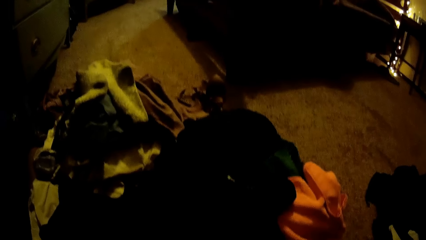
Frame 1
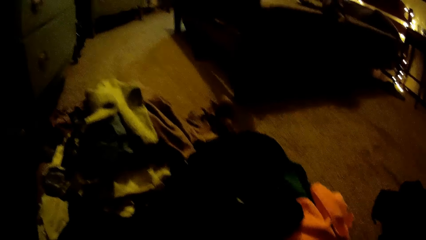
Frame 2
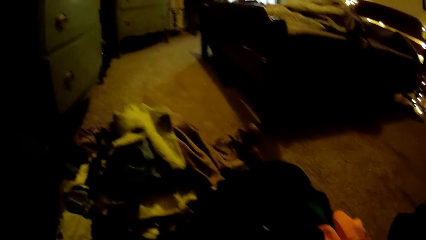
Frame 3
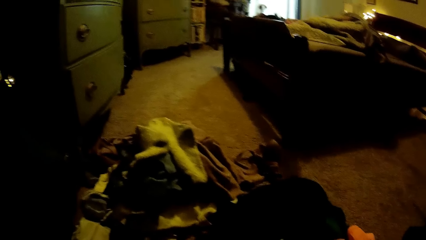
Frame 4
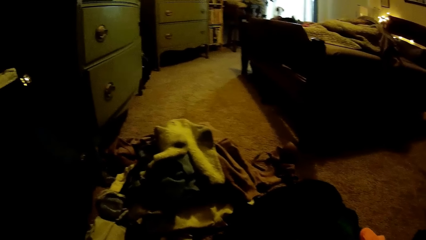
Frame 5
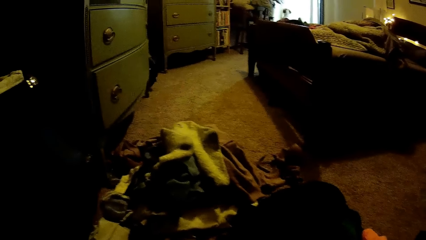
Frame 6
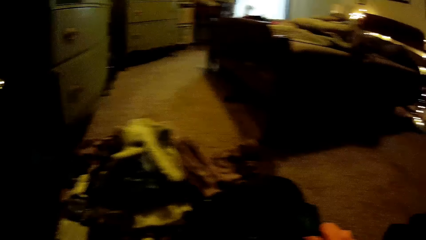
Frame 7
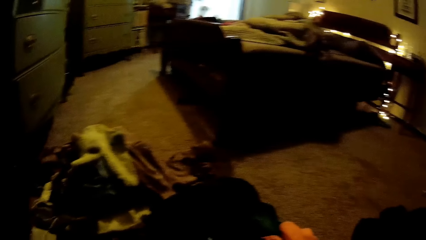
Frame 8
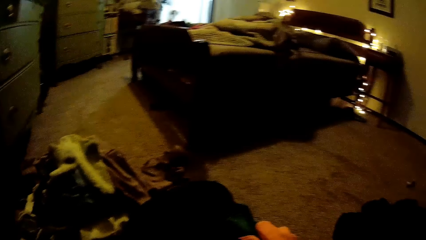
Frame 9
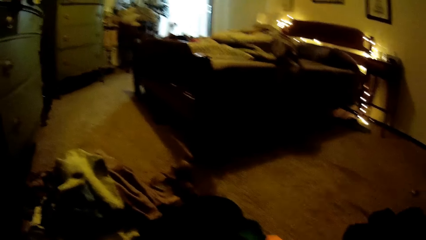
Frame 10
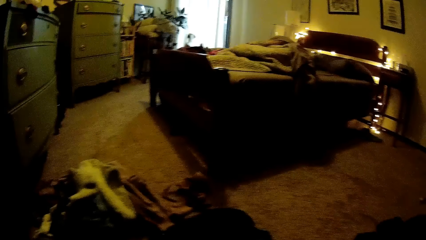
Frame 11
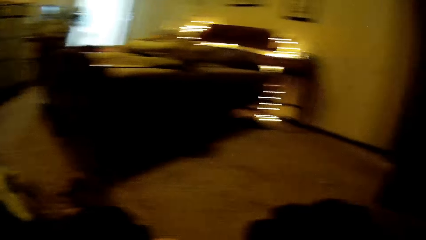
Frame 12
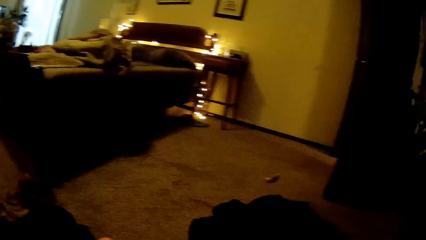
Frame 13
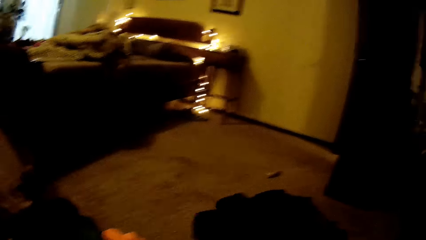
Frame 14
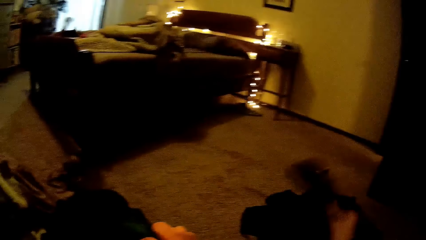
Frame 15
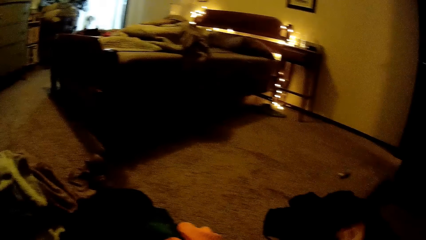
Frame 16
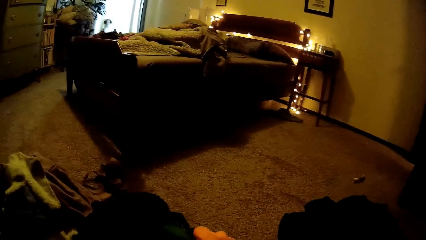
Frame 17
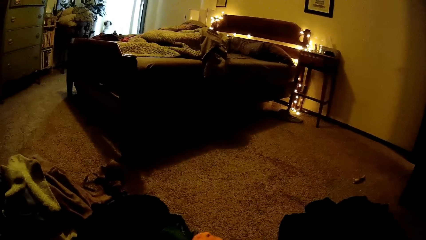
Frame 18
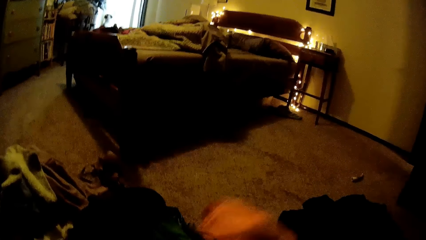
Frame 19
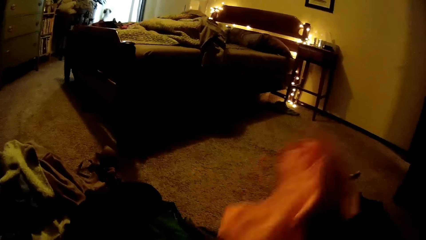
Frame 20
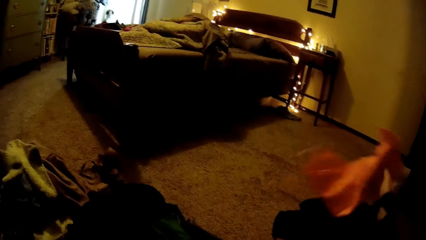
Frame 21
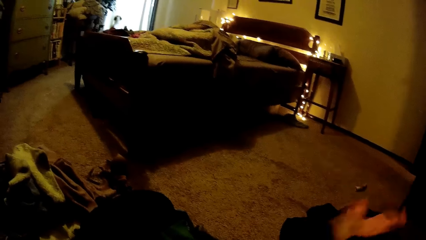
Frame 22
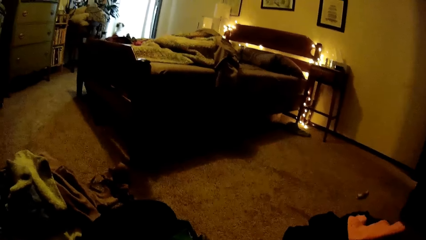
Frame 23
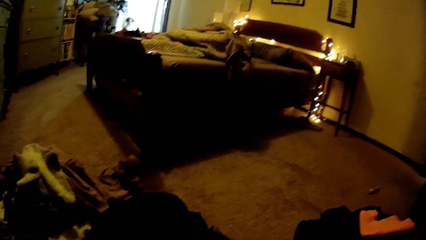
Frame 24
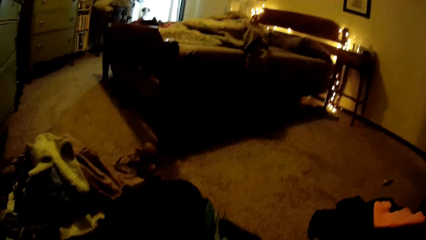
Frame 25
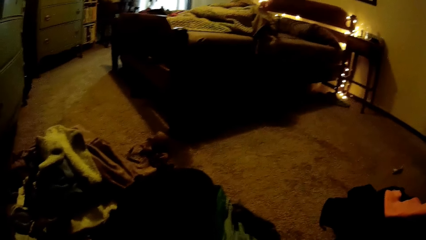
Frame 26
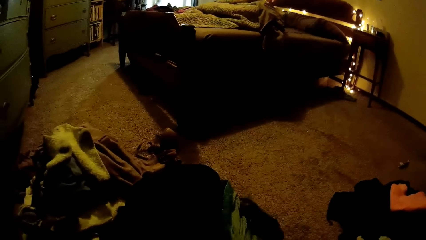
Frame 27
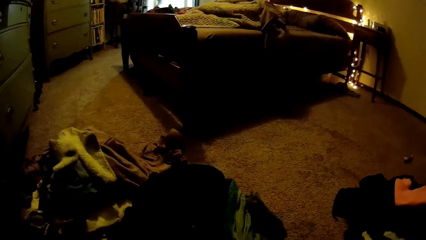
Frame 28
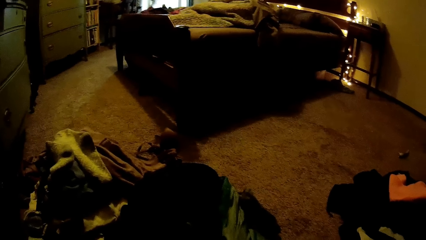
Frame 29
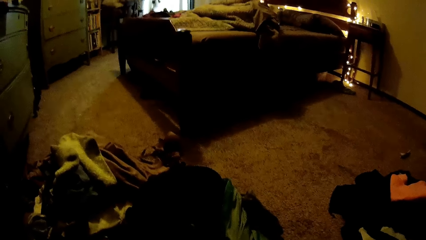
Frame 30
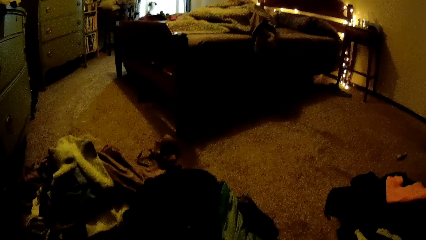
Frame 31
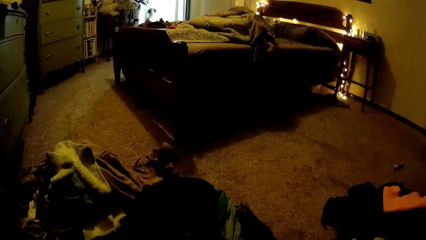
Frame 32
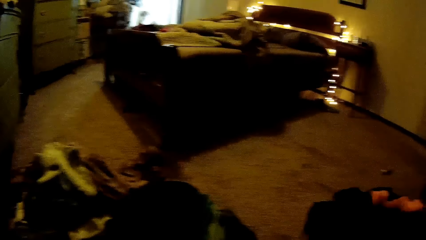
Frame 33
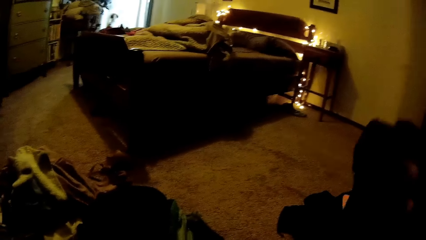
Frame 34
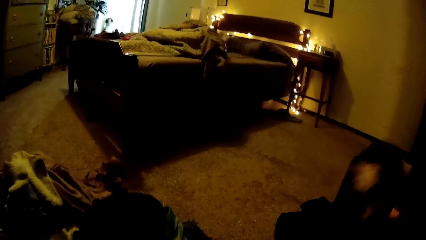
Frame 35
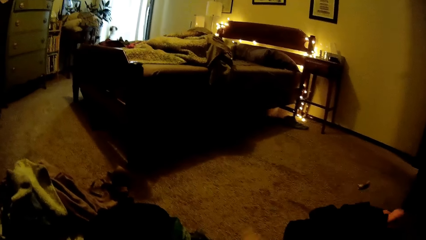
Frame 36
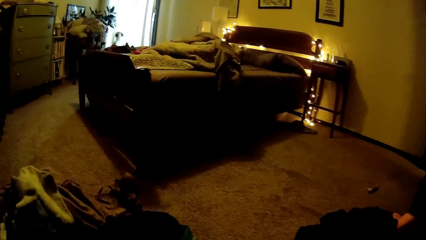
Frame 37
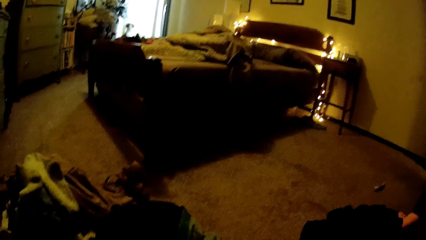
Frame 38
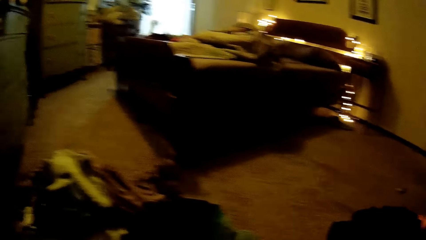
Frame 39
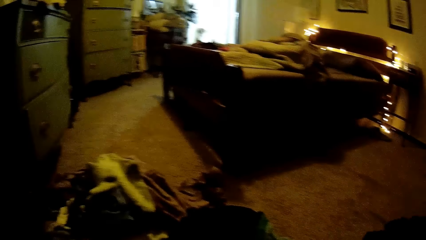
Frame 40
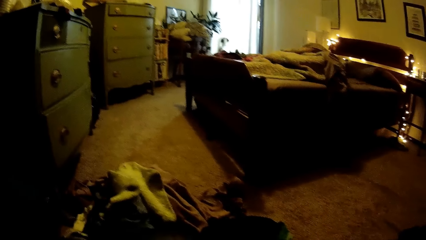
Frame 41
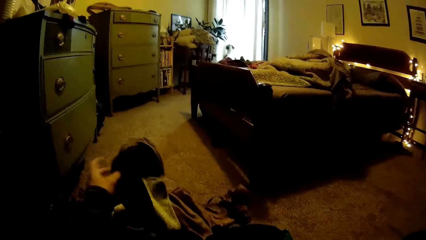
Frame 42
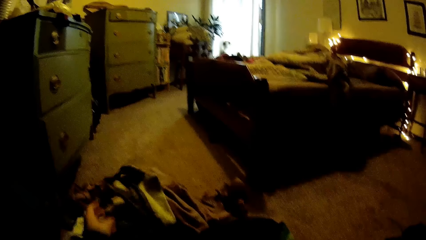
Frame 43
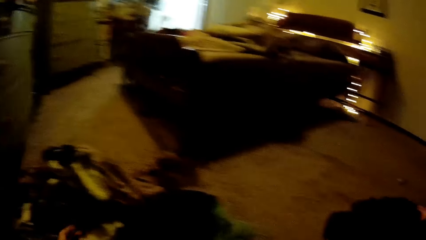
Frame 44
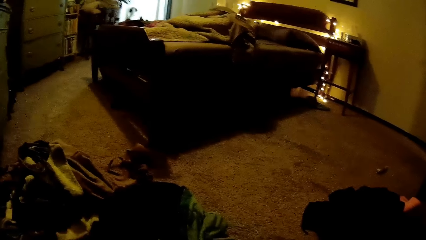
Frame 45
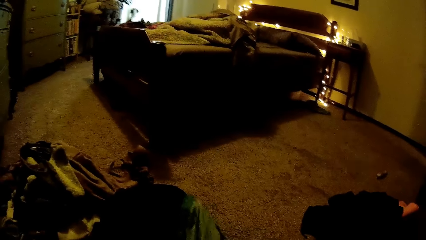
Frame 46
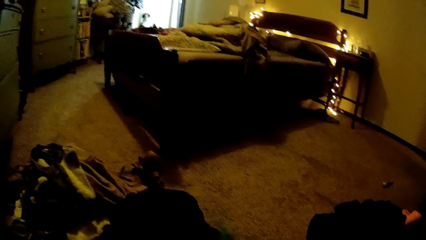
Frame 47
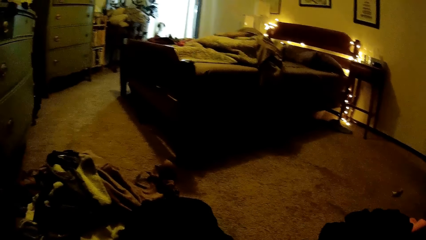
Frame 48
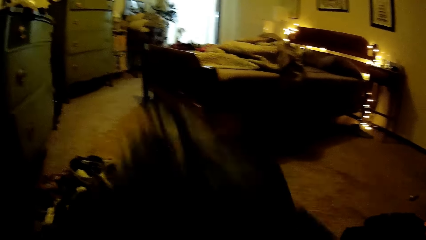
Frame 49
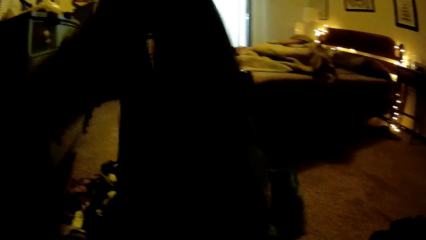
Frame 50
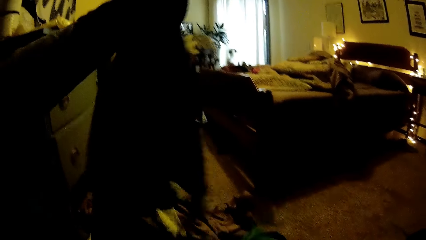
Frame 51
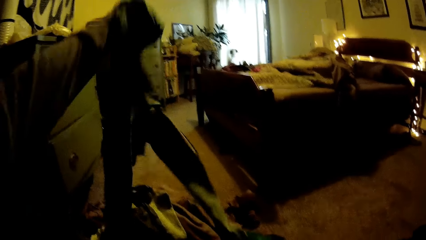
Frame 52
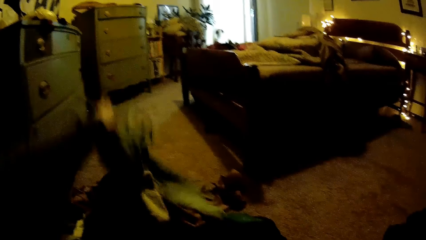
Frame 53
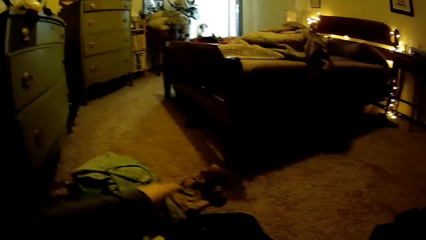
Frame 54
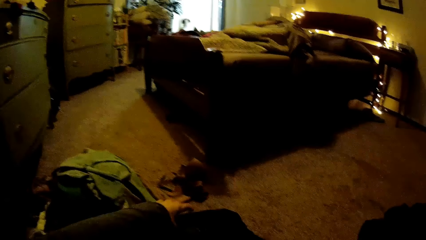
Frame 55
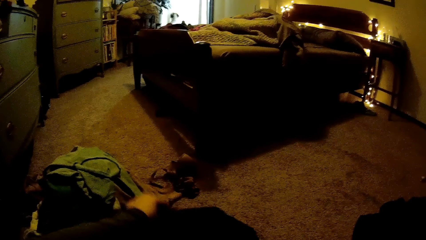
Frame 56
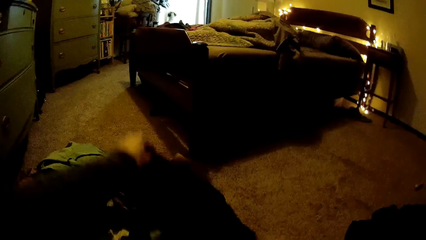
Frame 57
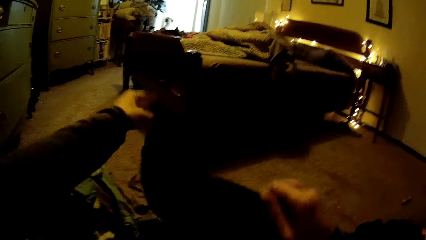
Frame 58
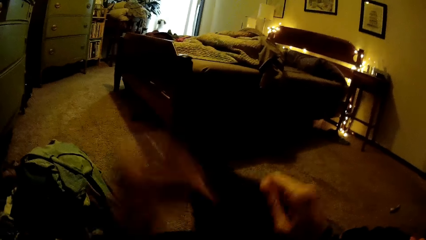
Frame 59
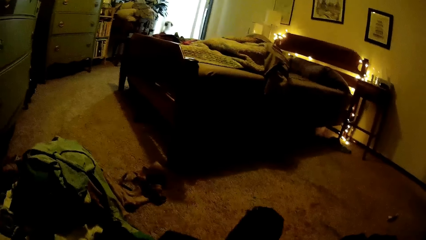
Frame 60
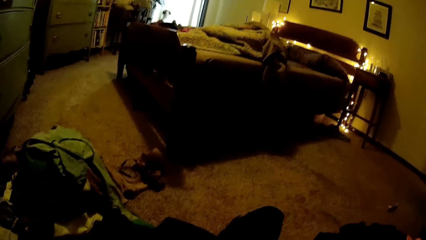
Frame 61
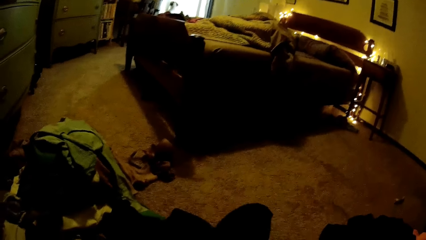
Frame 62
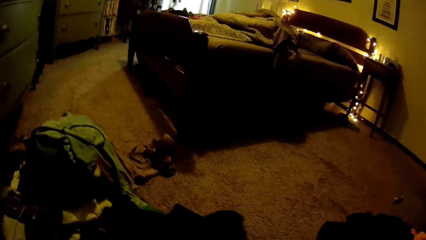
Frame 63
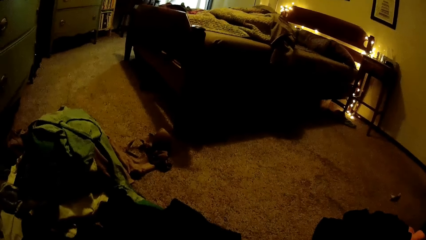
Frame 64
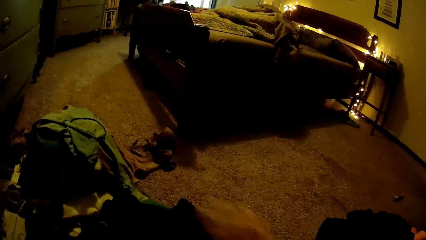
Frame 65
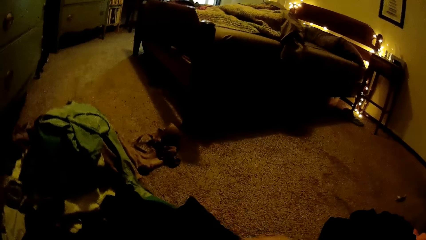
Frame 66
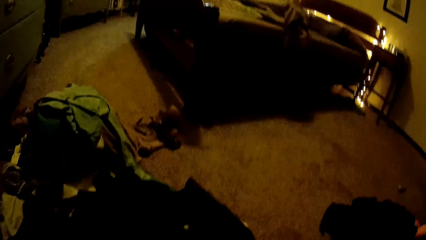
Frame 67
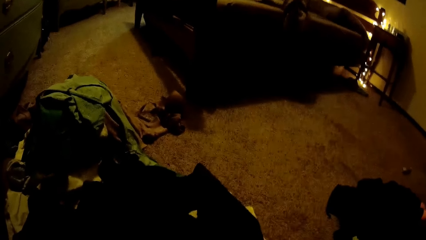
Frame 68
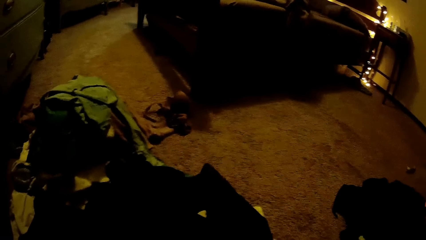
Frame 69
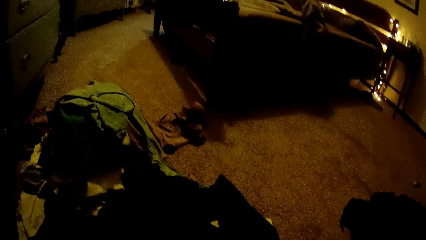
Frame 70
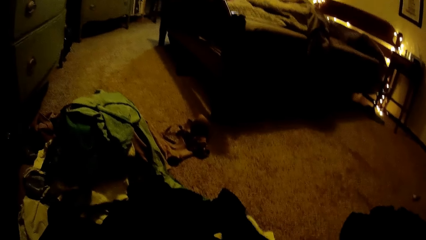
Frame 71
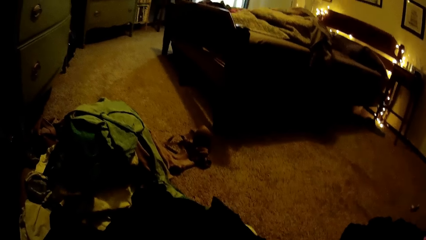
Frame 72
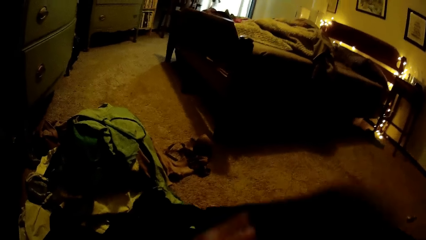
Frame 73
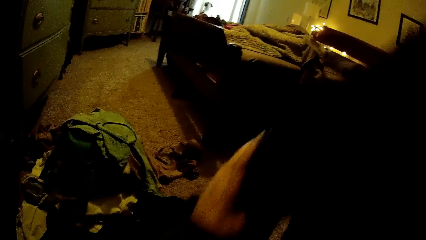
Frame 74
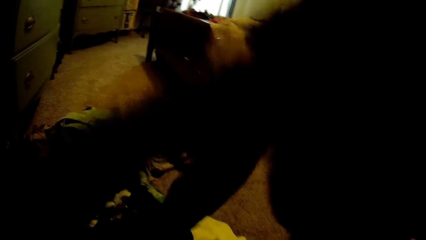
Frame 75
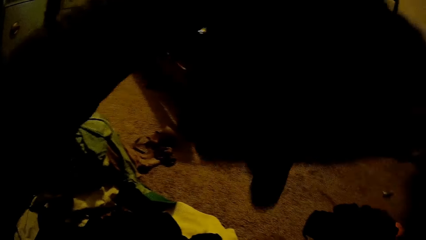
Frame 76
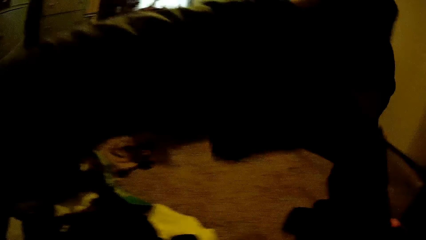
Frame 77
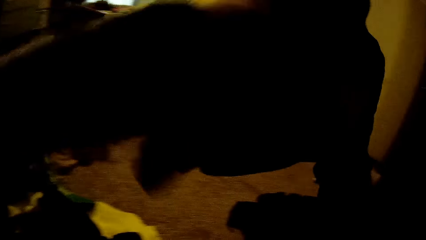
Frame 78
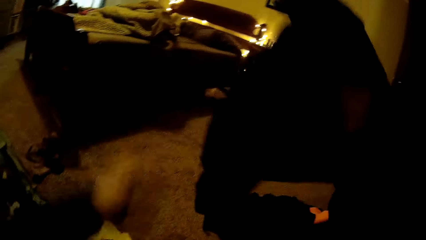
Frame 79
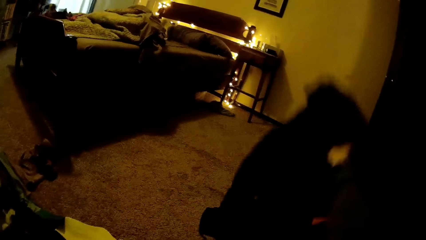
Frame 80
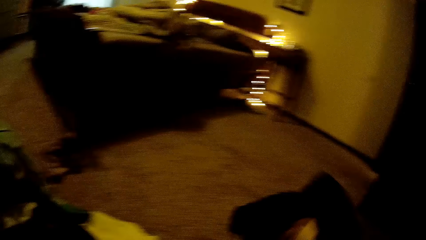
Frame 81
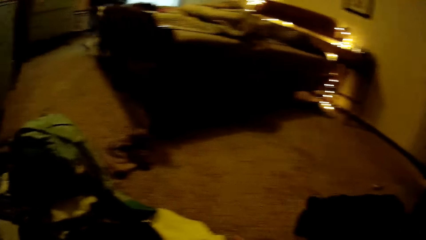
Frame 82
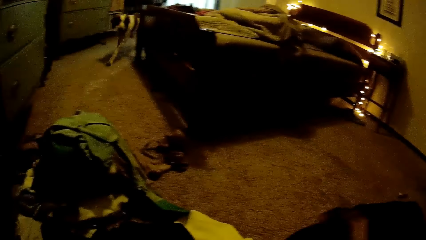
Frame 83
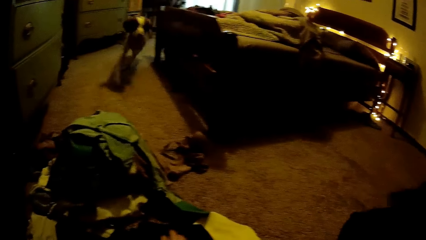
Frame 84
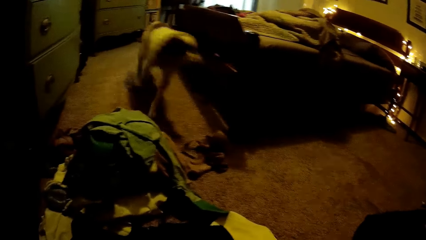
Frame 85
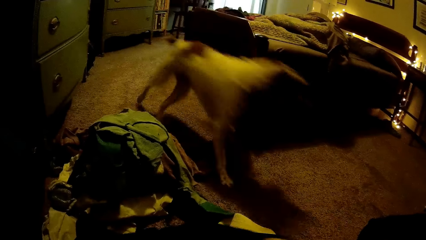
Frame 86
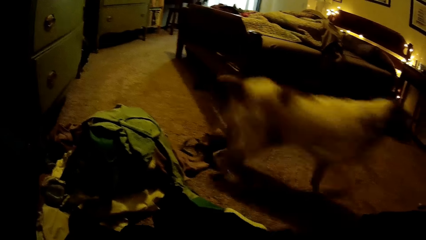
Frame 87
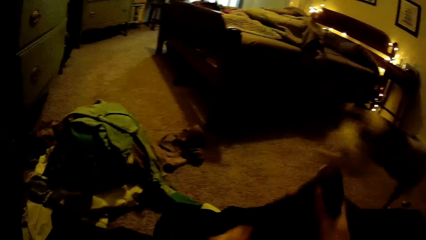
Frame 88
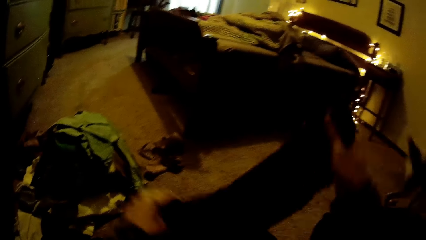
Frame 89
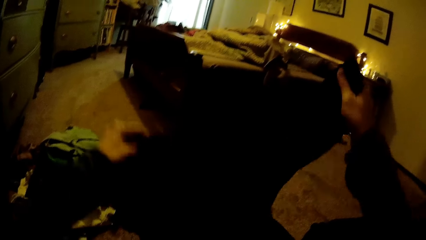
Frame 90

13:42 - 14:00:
The camera wearer throws a sock on the floor with her right hand. She separates cloths. She picks a cloth from the floor with her right hand and throws the cloth on the floor with her right hand, on top of other clothes on the right side. She throws a cloth on the floor with her right hand. She throws a cloth on the floor with her left hand. She picks a cloth from the floor with her left hand and throws the cloth on the floor with her left hand, on top of other clothes on the left side. She picks a cloth from the floor with both hands. She throws the cloth on the floor with her right hand, on top of other clothes on the right side. She throws a cloth on the floor with her right hand. A dog runs out of the room. The camera wearer picks a cloth from the floor with both hands.
